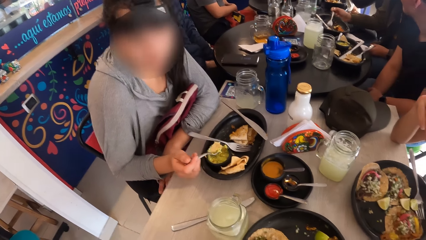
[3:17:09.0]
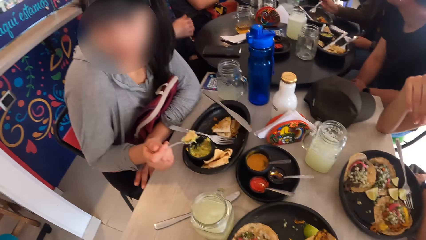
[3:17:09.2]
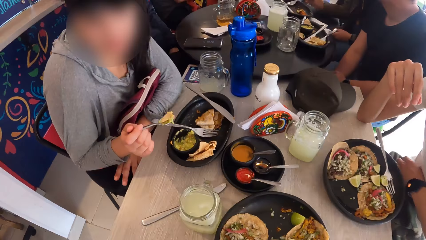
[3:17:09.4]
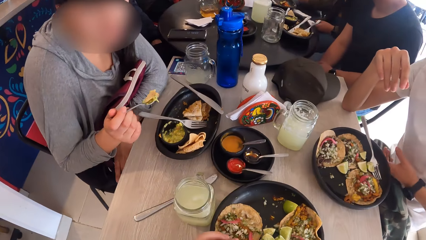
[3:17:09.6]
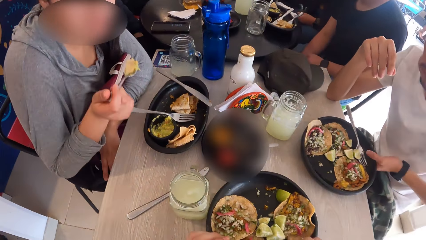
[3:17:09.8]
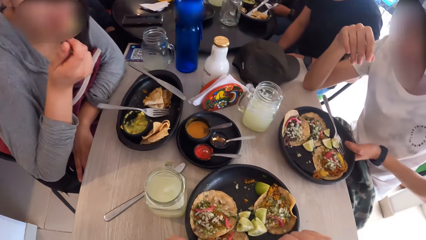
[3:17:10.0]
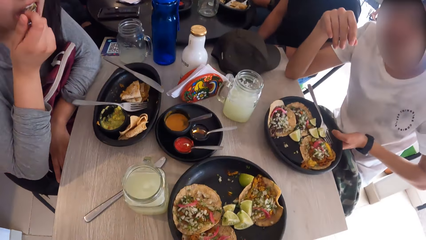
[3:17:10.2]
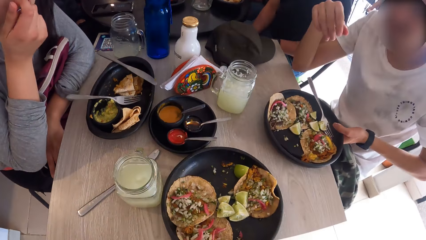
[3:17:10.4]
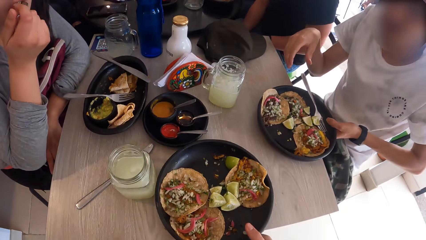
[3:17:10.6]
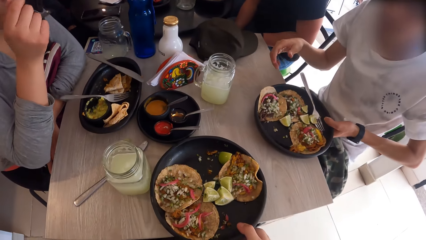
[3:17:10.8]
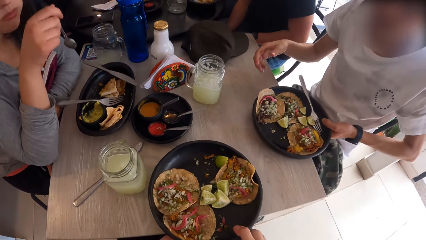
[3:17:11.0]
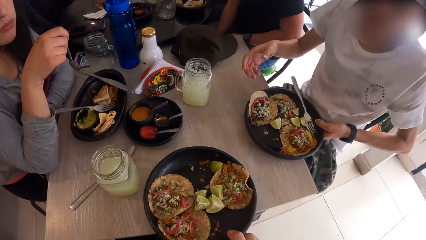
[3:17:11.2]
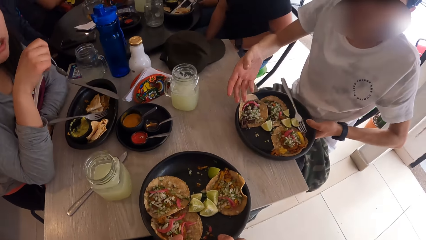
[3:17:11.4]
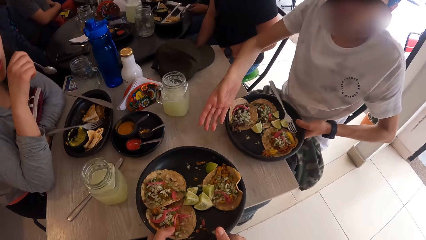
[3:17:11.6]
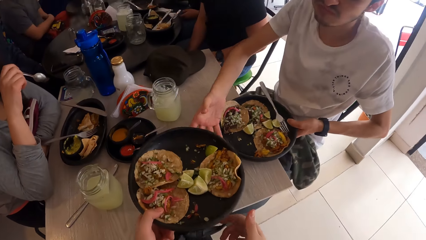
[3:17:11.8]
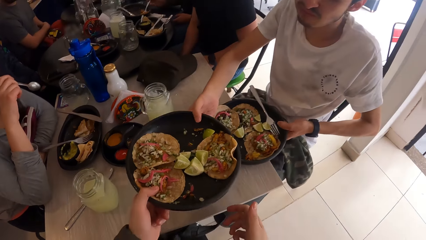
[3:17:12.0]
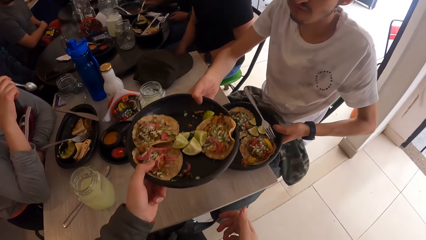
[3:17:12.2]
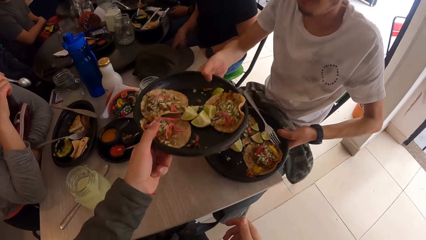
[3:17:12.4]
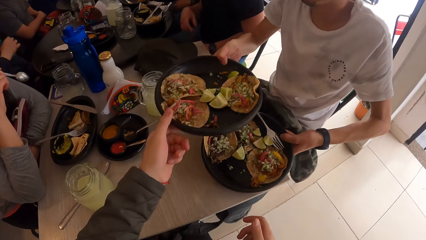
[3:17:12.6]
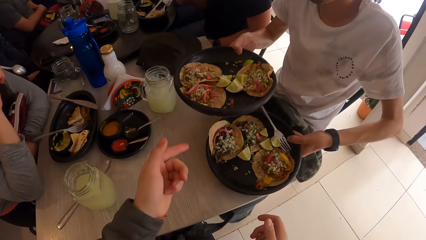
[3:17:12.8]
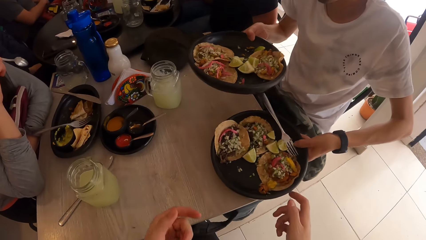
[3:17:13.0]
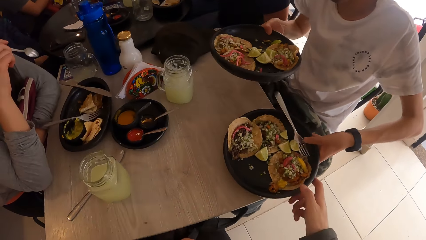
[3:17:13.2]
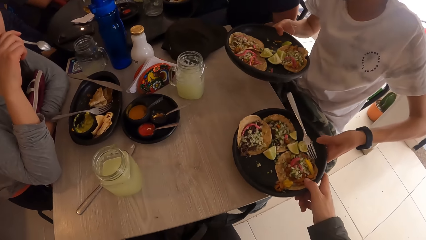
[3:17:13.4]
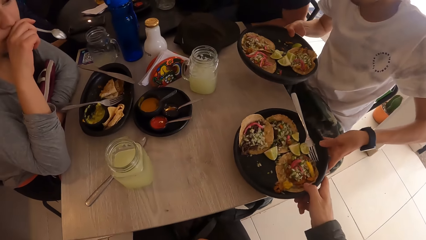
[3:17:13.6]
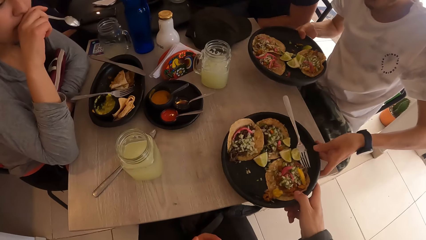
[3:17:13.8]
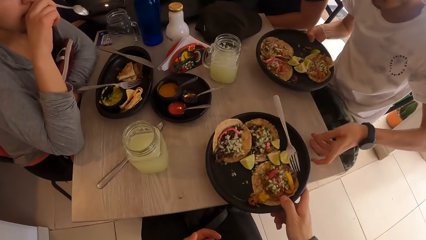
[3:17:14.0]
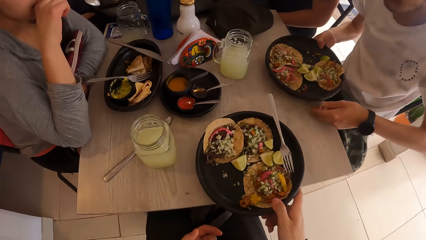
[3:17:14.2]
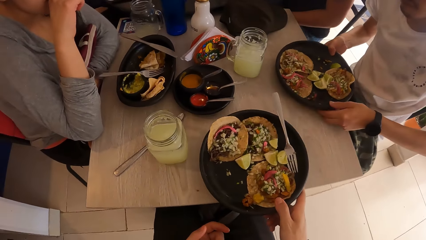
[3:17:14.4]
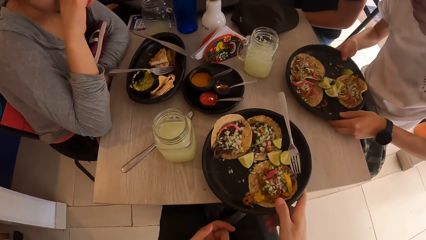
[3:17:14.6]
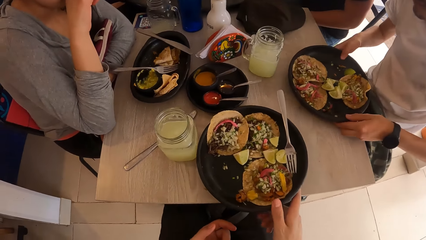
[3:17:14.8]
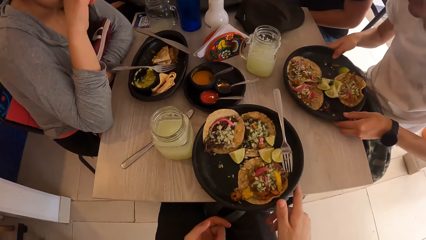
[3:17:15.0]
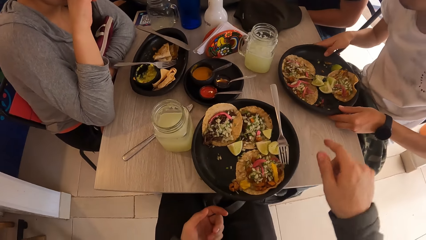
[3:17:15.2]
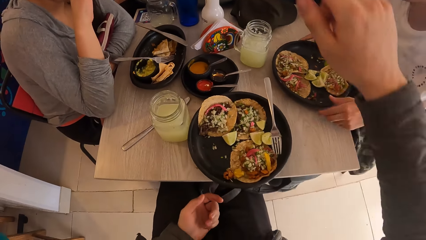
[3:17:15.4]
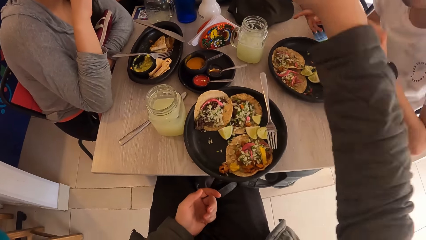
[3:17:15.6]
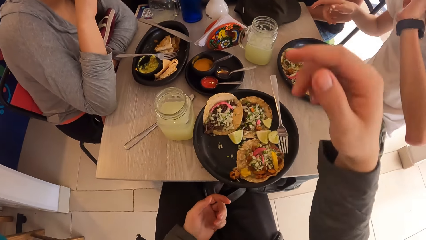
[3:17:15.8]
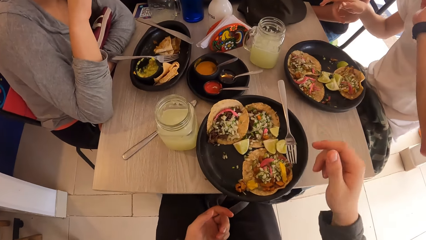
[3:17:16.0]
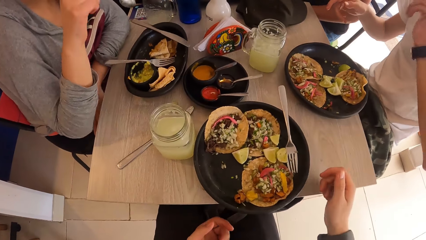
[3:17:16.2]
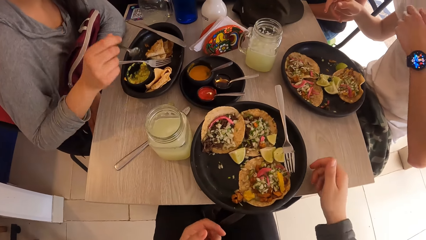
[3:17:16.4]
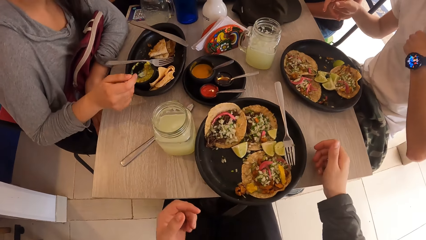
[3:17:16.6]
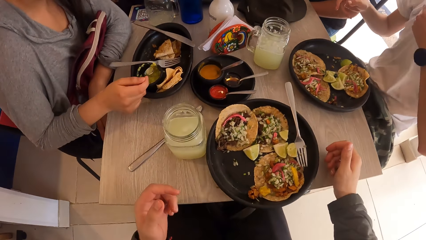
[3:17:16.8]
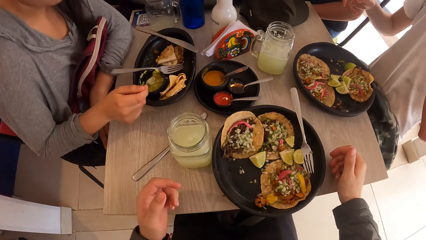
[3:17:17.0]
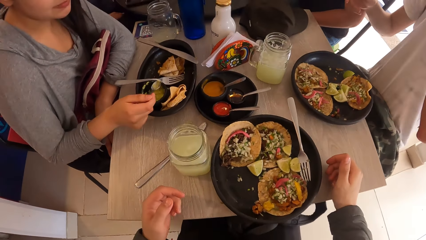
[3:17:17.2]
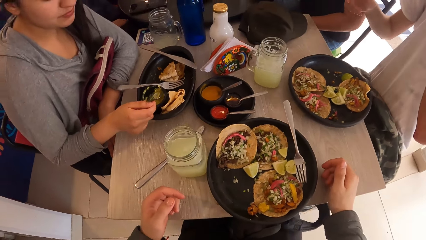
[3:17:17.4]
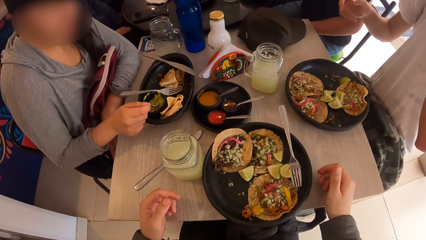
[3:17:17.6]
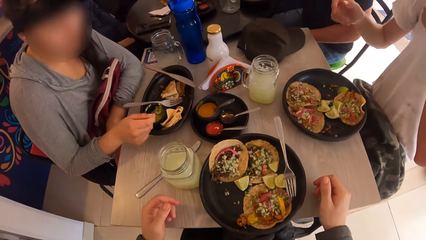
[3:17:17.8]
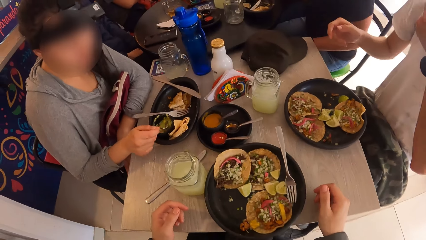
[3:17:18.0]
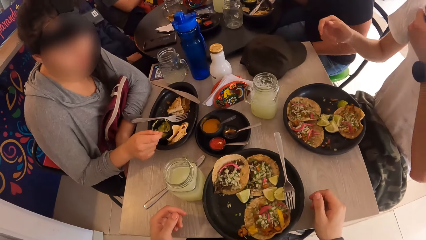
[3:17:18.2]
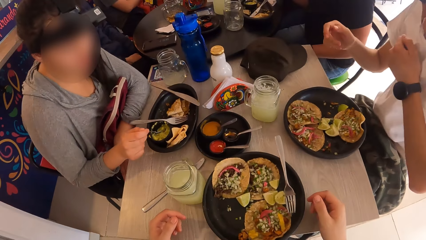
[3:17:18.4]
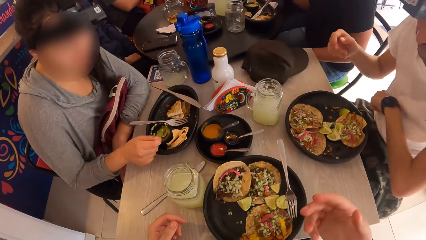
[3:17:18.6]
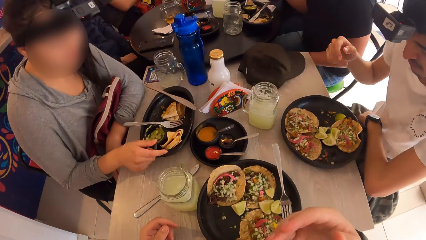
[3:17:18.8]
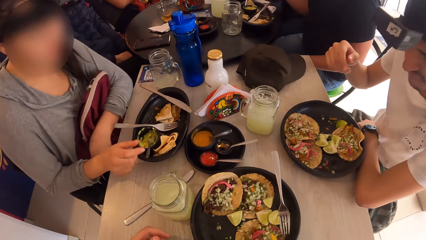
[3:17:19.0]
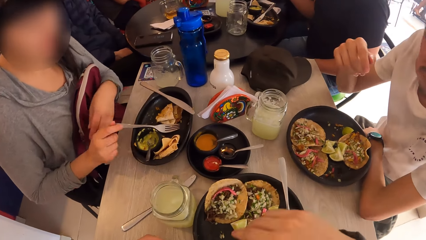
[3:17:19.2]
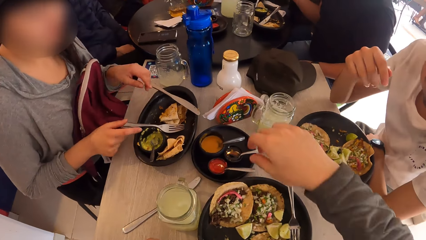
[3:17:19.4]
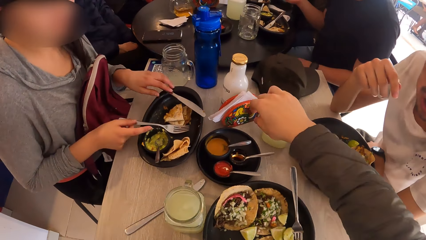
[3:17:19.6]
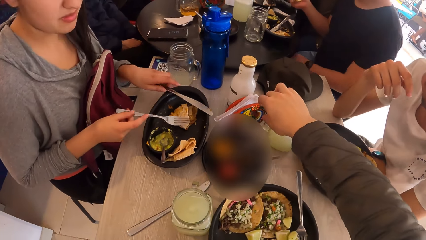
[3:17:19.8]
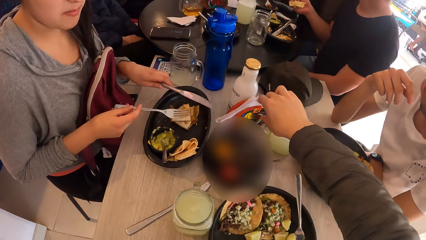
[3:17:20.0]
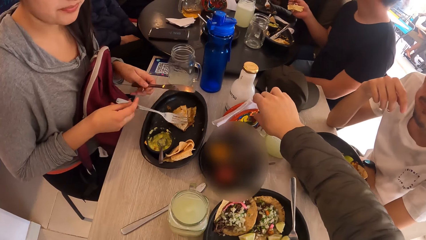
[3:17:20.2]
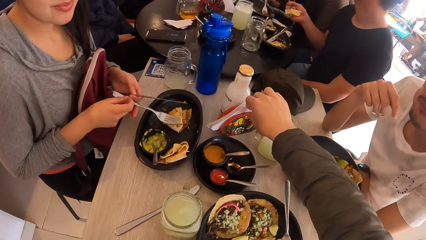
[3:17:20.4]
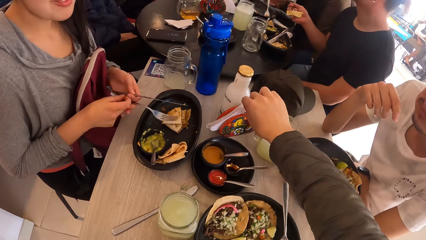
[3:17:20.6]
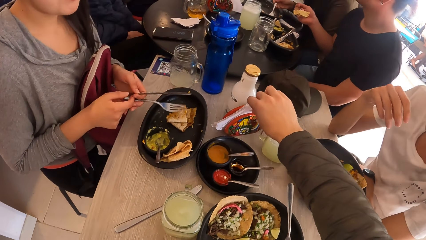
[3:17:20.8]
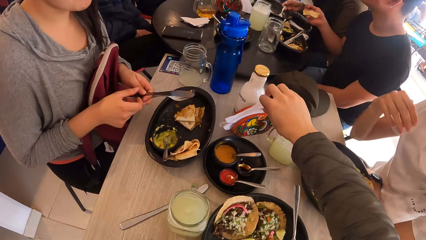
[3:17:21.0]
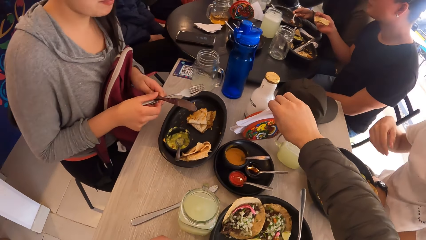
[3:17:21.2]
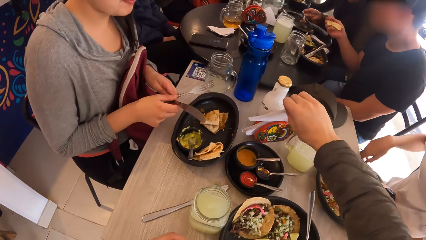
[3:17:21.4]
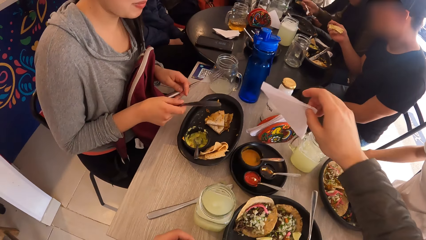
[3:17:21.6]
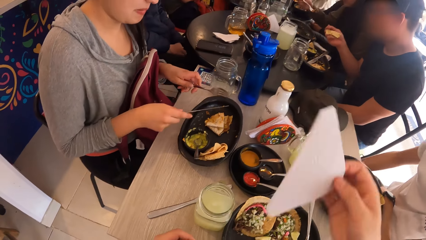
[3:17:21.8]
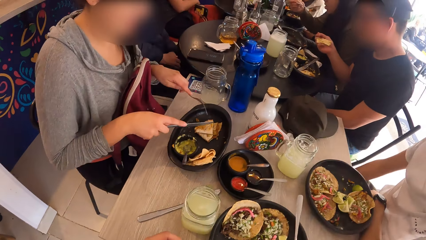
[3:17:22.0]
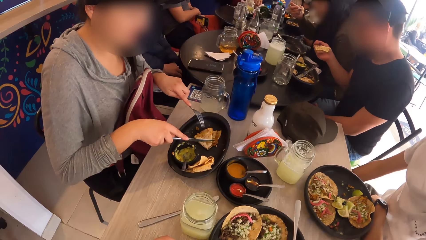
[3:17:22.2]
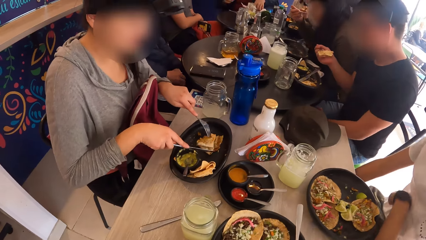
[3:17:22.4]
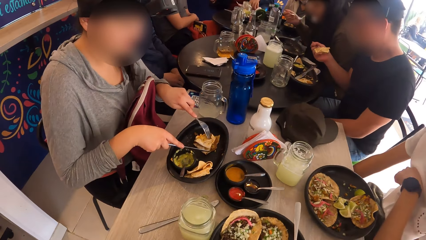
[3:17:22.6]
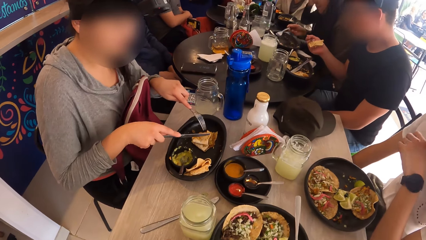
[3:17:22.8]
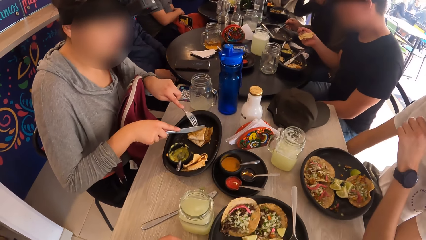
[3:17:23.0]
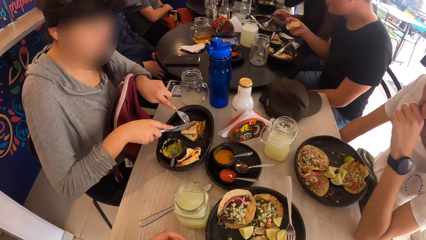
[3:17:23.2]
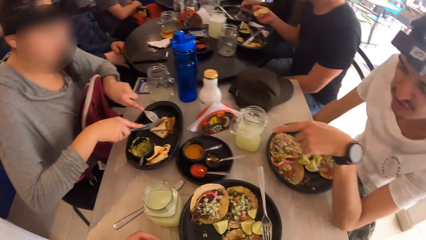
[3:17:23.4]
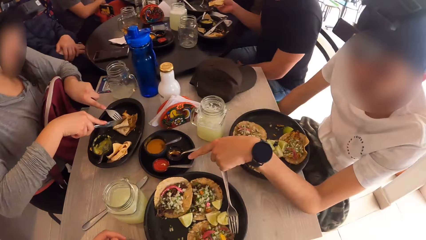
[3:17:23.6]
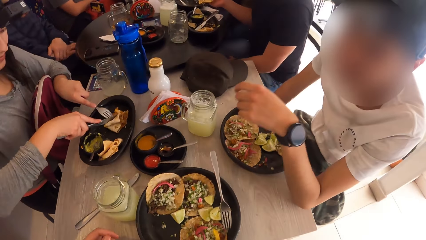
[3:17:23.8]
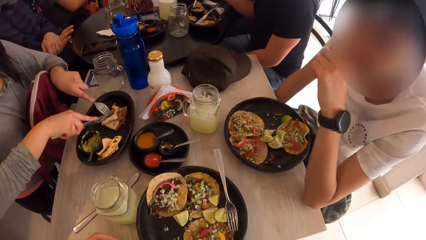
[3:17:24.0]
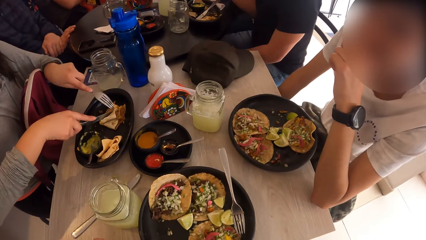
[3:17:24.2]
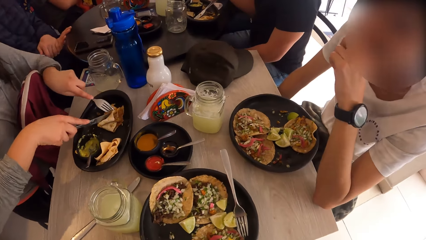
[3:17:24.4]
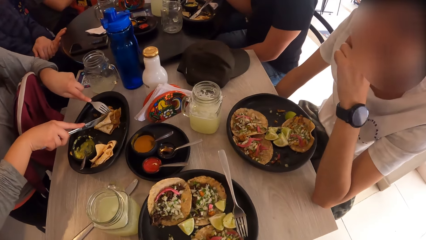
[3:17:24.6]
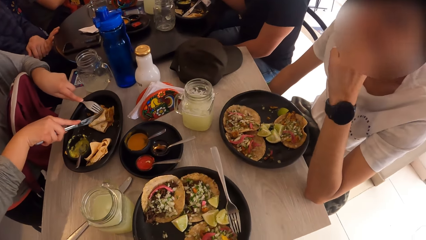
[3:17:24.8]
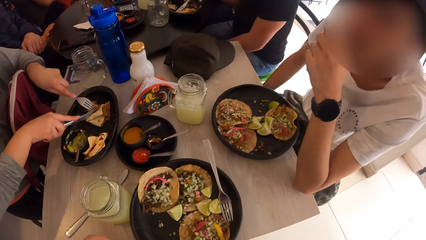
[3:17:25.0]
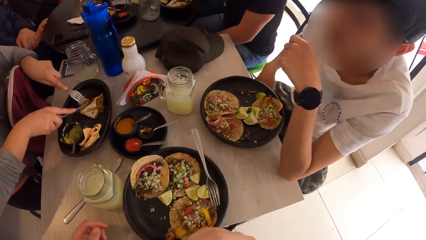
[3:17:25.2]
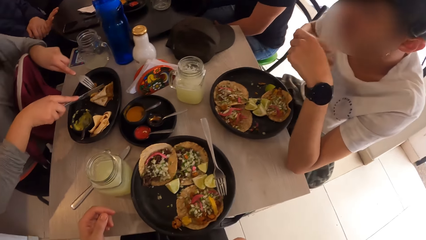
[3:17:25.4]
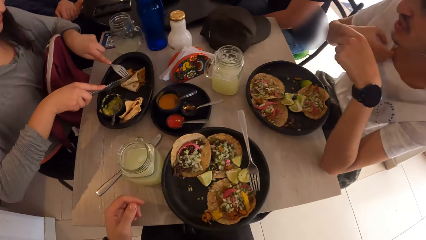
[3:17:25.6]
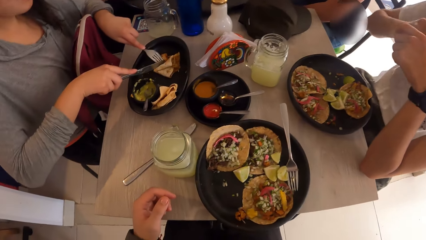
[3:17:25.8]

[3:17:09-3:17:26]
A man picks up a plate on the table. A woman bites a flat bread. The camera wearer picks up the plate, exchanges the plate of tacos with the plate of taco from the man with both hands, and gives the man the plate. The man picks up the plate from the camera wearer. The camera wearer picks up the plate from the man. The man gives the camera wearer the plate and puts the plate on the table. The camera wearer moves his hand. The man wipes his face with his hand. The camera wearer puts his hands on the table. The woman presses sauce with a spoon. The man wipes his face with a t-shirt. The camera wearer looks around. He uses gestures. The man places his hand on the table. The woman picks up a fork and picks up a knife. The camera wearer picks up a serviette from the table with his right hand. The woman exchanges the fork with the knife on her hands. The man moves his hands. The woman holds the flat bread with the fork. The camera wearer looks around. The woman eats the meal with the fork in her left hand and the knife in her right hand. The man interacts with the camera wearer. The woman cuts the flat bread with the fork. The man uses gestures and touches his face.
